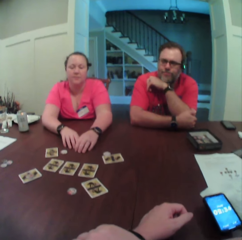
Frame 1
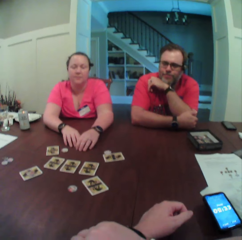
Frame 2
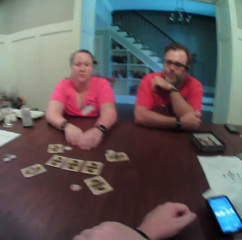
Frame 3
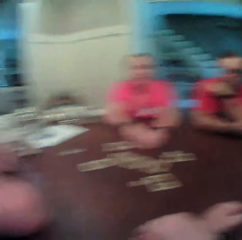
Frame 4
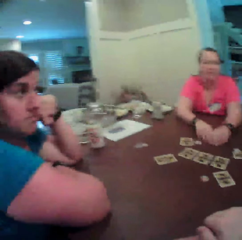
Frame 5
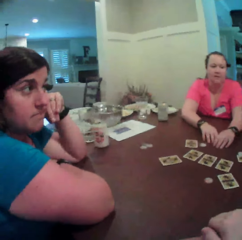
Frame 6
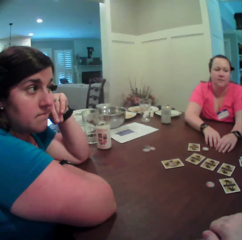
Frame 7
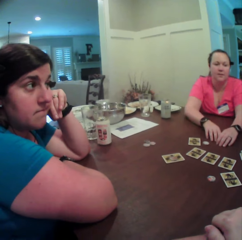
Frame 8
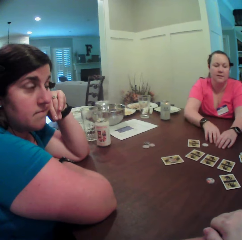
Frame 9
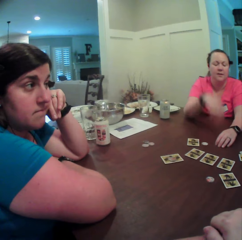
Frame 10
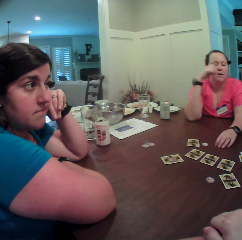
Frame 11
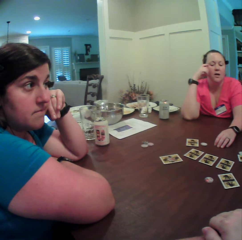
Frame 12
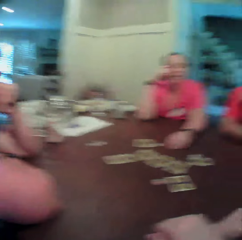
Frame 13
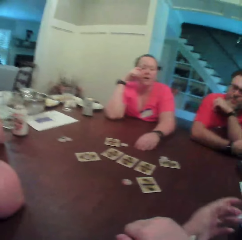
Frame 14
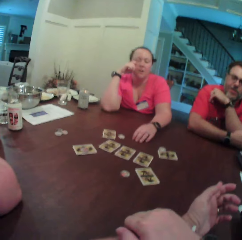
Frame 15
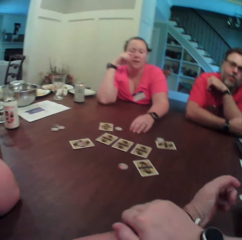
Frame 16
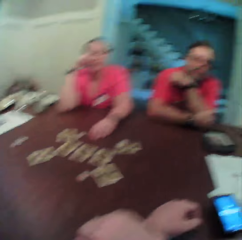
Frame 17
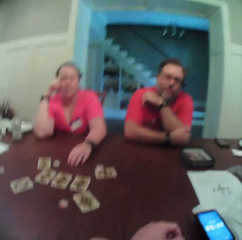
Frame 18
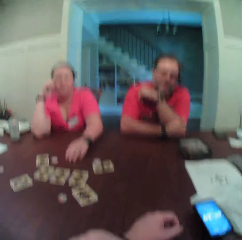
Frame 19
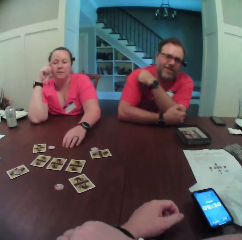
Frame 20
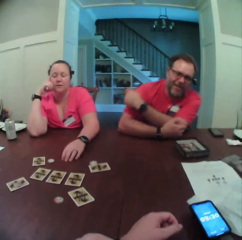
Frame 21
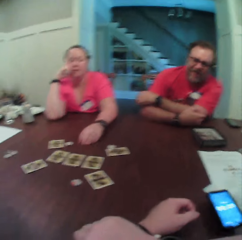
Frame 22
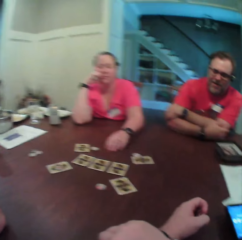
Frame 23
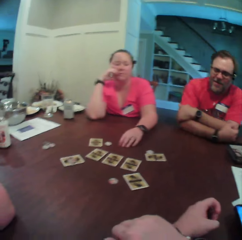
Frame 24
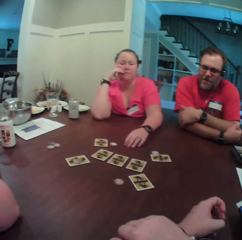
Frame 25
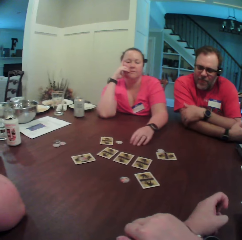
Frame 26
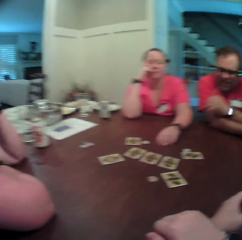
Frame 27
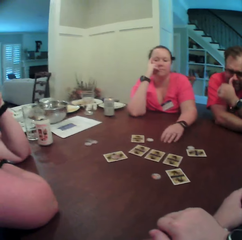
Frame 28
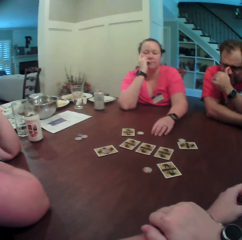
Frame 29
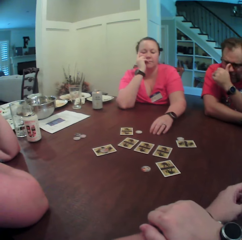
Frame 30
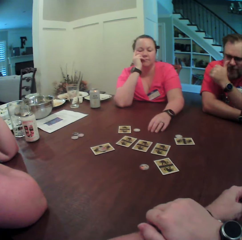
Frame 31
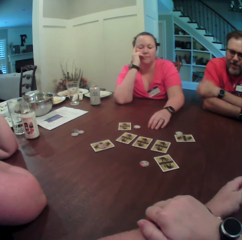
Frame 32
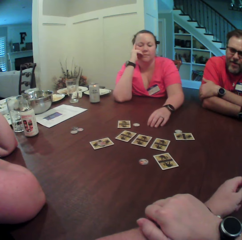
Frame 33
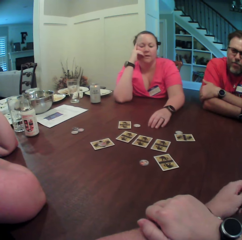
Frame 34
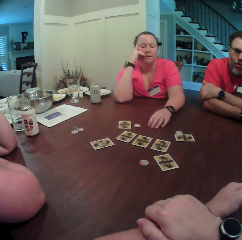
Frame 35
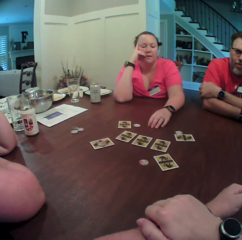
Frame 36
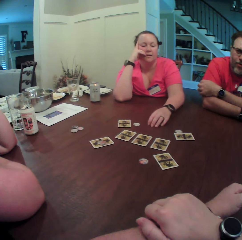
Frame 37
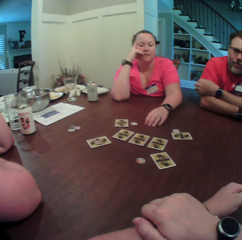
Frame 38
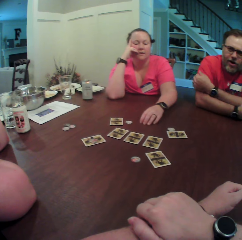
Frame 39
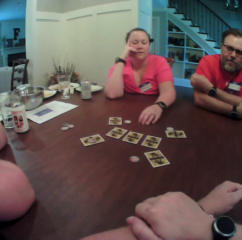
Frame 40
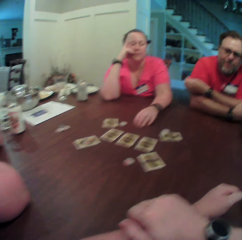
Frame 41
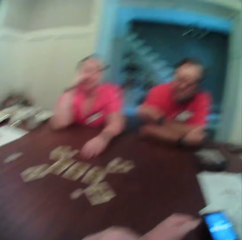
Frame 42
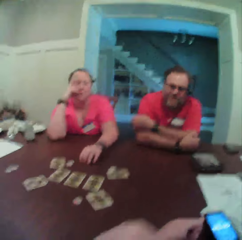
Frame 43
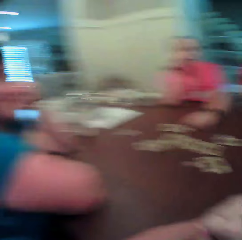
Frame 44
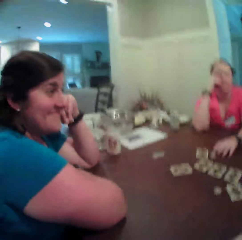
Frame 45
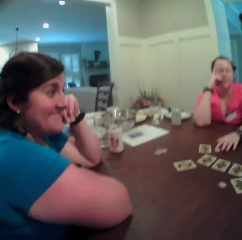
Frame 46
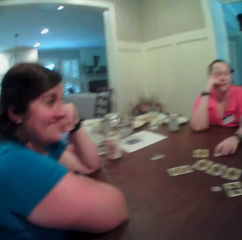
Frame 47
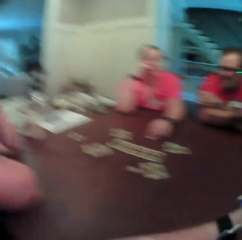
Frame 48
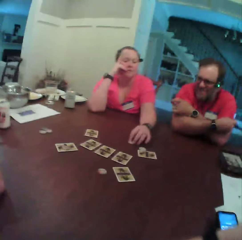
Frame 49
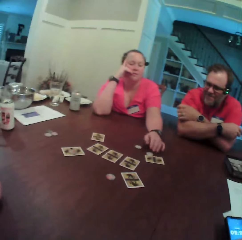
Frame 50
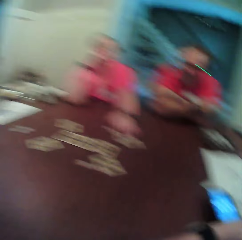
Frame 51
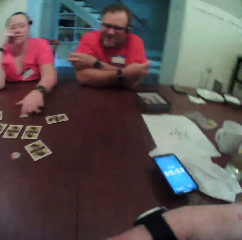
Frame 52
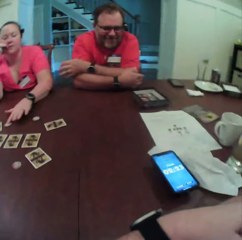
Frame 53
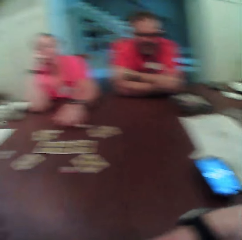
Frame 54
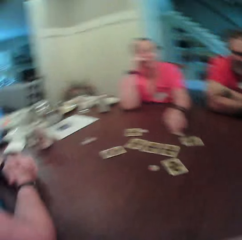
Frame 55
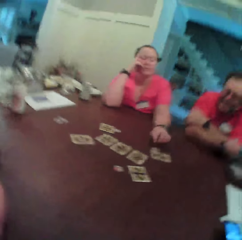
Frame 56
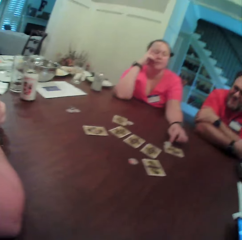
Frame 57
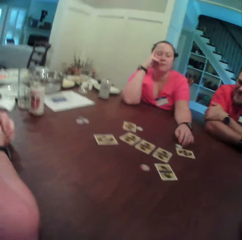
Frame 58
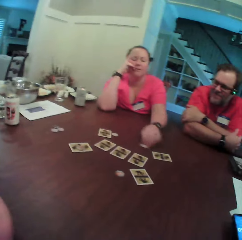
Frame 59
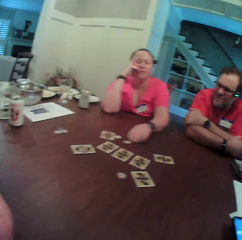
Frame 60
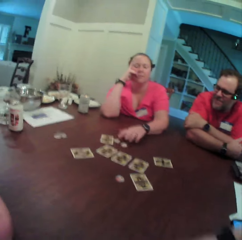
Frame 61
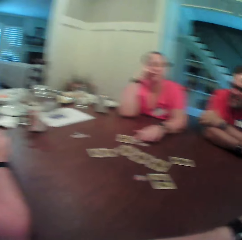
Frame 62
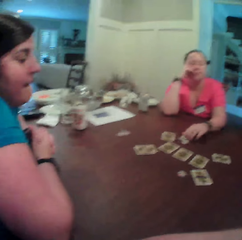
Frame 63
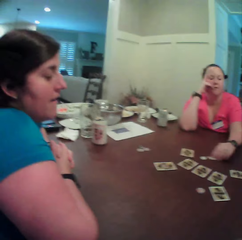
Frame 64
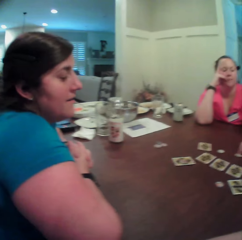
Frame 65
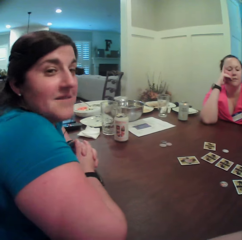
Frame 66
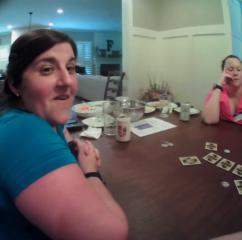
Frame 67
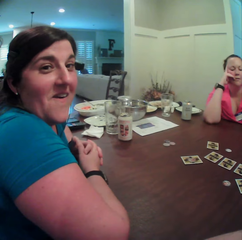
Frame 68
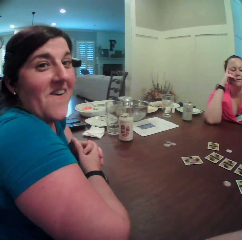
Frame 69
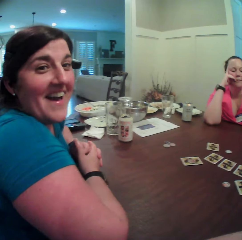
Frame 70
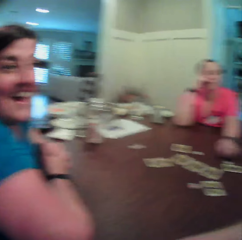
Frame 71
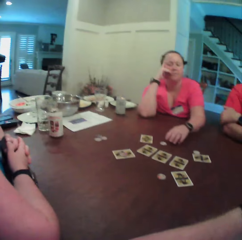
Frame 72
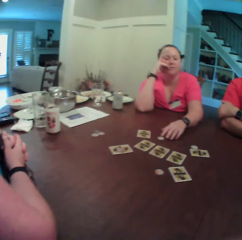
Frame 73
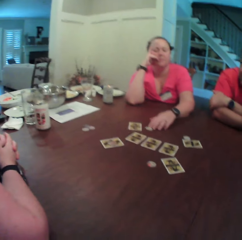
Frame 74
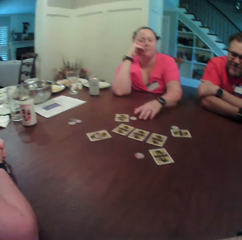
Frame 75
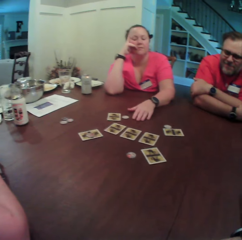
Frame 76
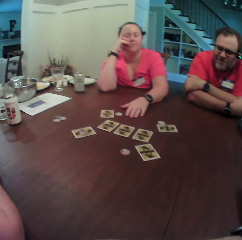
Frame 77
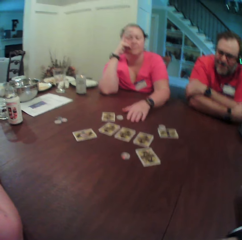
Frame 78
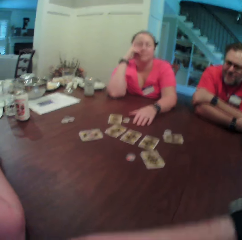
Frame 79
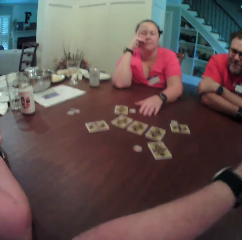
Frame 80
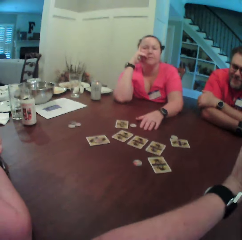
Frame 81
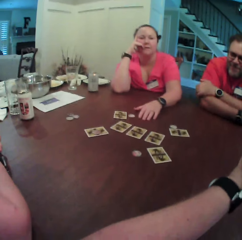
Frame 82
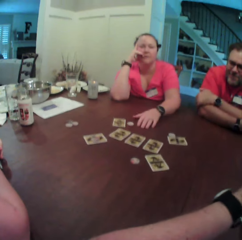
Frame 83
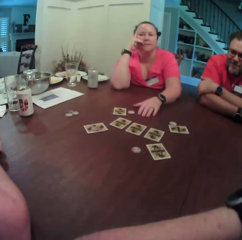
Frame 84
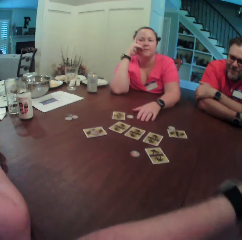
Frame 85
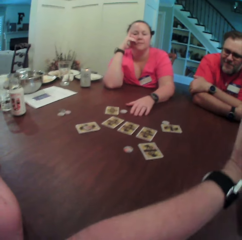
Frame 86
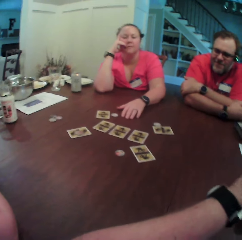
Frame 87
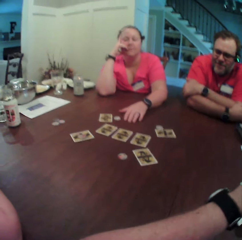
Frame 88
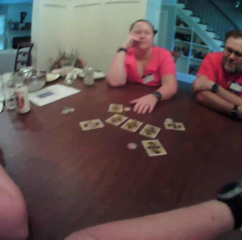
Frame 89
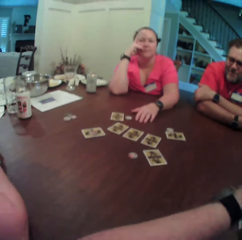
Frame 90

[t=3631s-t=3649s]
A woman touches her face with her right hand. A man places his left hand on his right hand. Another man scratches his nose with his left thumb. The first man places his left hand on his right hand. The woman moves a chip on the table with her left hand. She moves a chip on the table with her left hand again. A person interacts with the camera wearer. The camera wearer moves his hands.

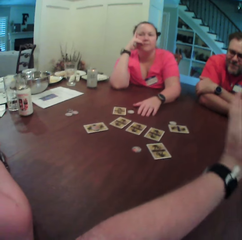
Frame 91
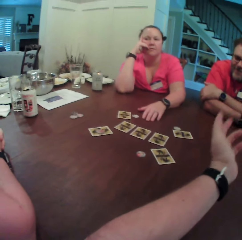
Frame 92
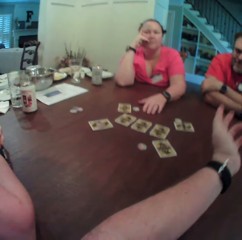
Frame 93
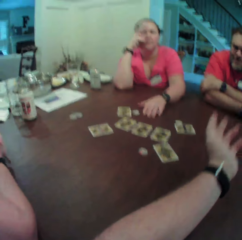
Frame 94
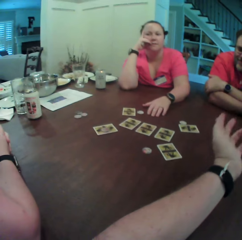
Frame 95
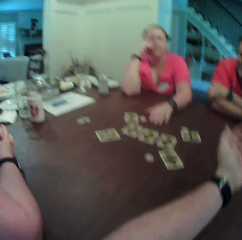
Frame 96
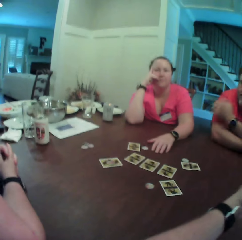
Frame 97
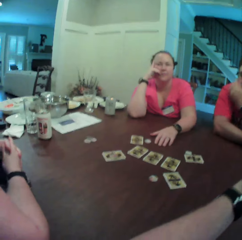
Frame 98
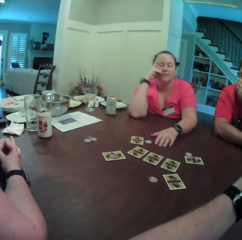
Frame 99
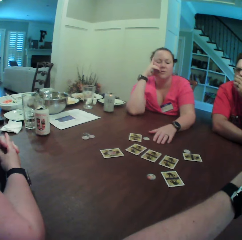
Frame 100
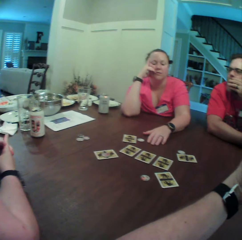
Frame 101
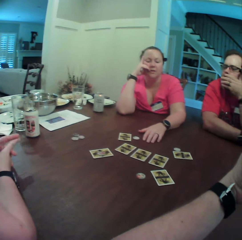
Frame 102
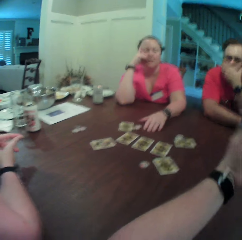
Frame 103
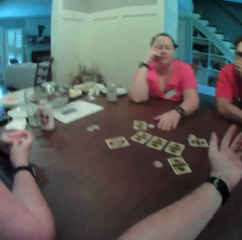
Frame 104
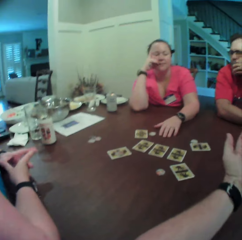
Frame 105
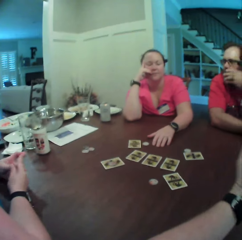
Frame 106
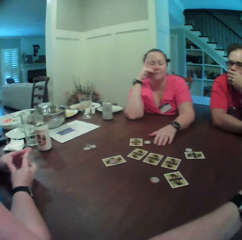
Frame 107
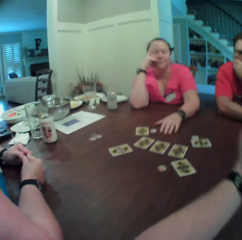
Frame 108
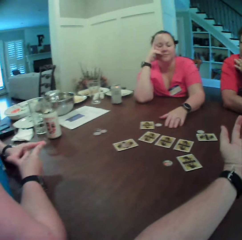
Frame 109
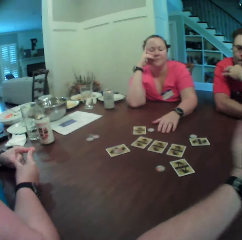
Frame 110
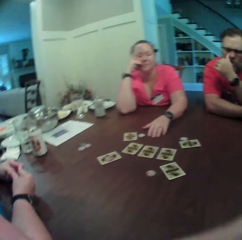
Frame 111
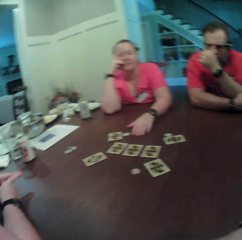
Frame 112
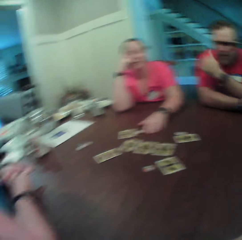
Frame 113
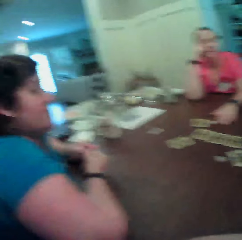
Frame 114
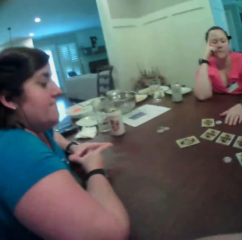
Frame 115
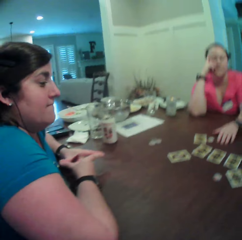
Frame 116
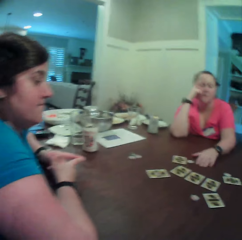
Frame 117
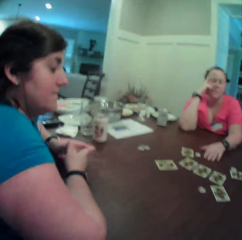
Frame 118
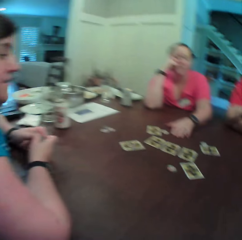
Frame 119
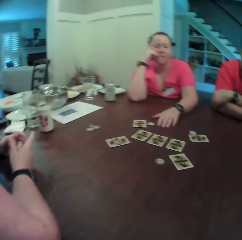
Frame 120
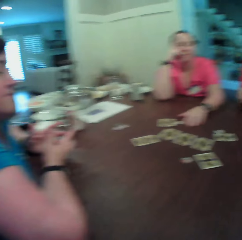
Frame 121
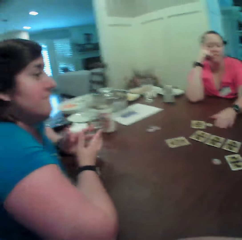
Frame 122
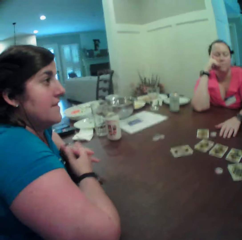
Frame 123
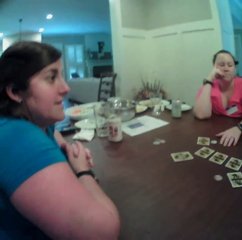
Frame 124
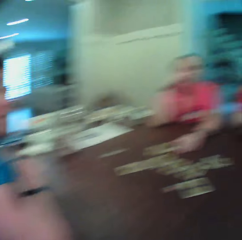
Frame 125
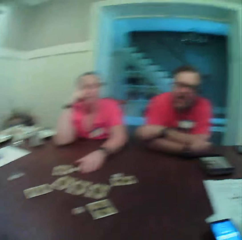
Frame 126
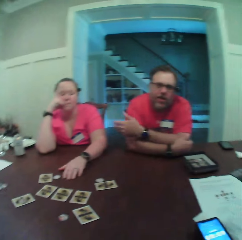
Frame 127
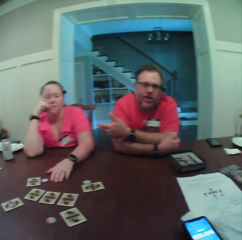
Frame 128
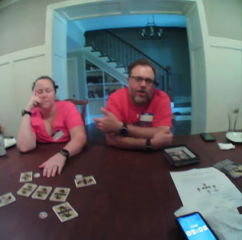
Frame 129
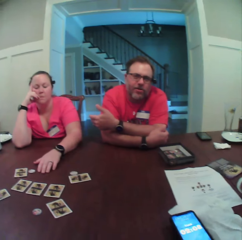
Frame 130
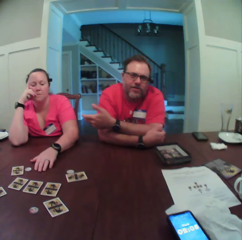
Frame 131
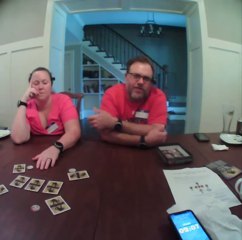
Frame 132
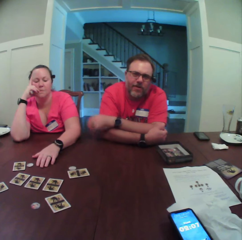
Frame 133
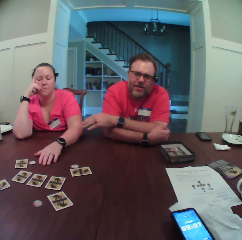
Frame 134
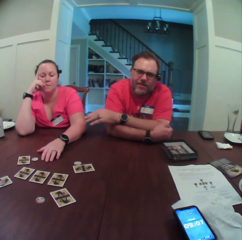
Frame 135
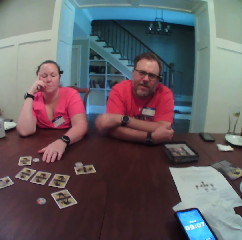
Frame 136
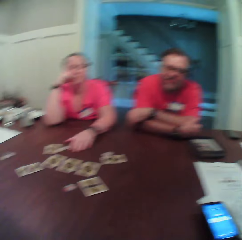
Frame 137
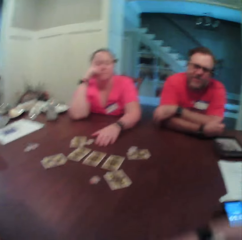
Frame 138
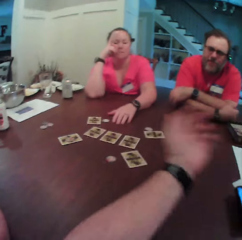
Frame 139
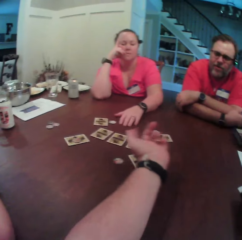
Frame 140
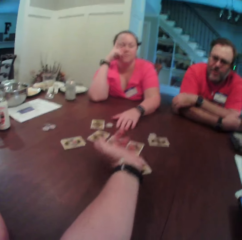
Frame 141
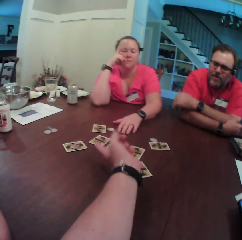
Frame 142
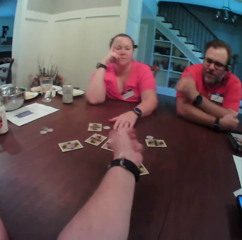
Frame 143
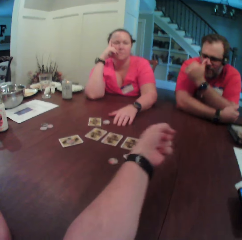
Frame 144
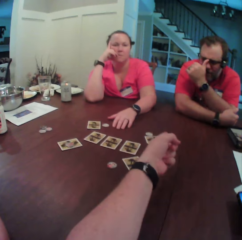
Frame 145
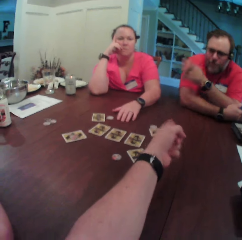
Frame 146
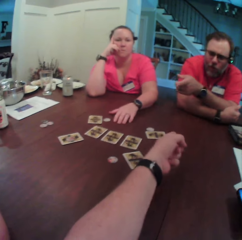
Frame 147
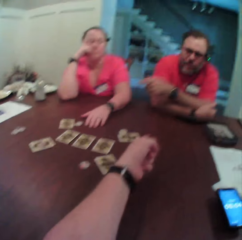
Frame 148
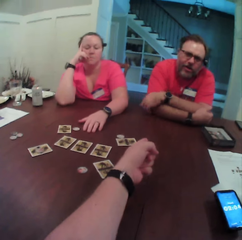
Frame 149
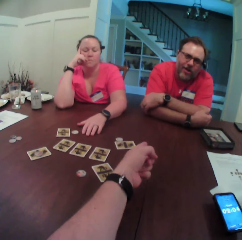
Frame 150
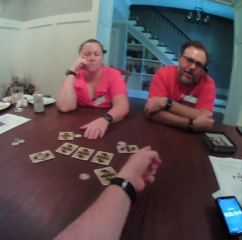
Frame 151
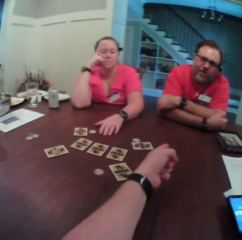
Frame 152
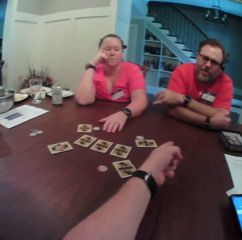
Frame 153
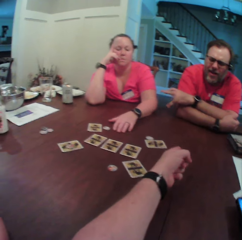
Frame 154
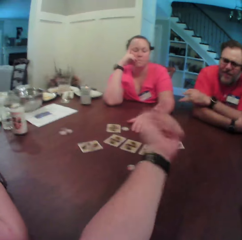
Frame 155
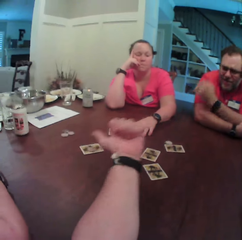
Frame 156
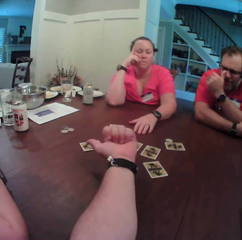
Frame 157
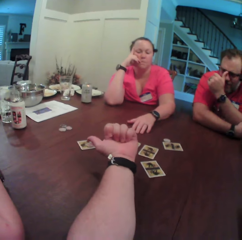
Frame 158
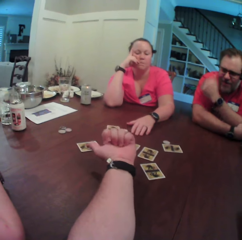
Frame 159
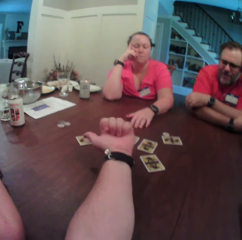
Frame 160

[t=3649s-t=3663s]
A man rubs his face with his left hand. A woman moves her fingers. The camera wearer points his left hand from left to right.
